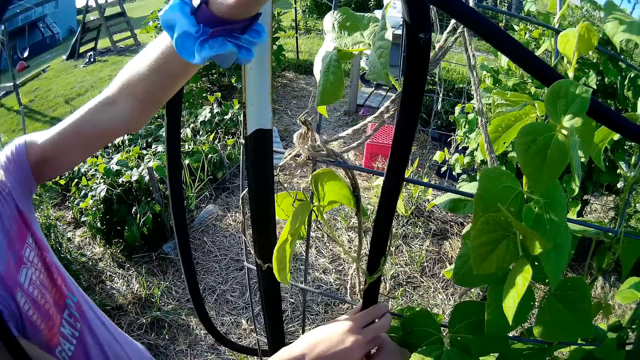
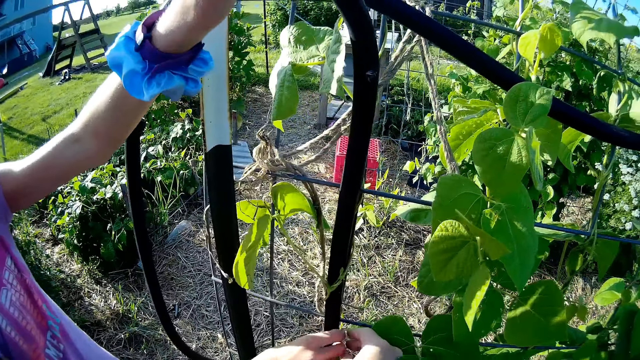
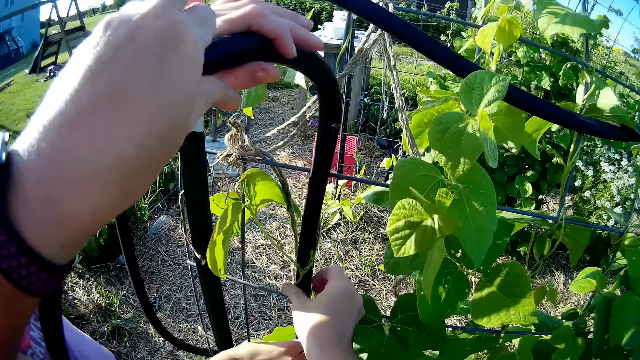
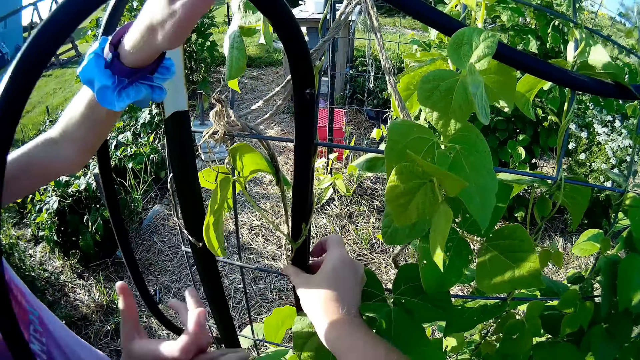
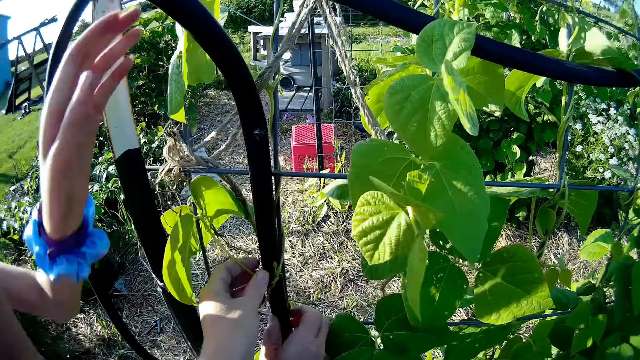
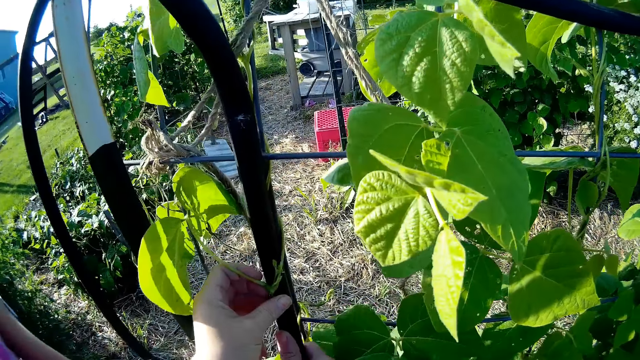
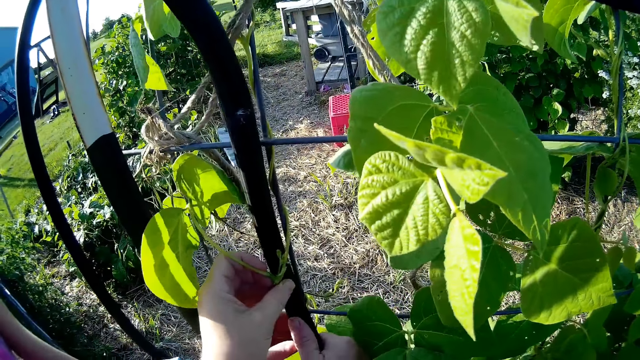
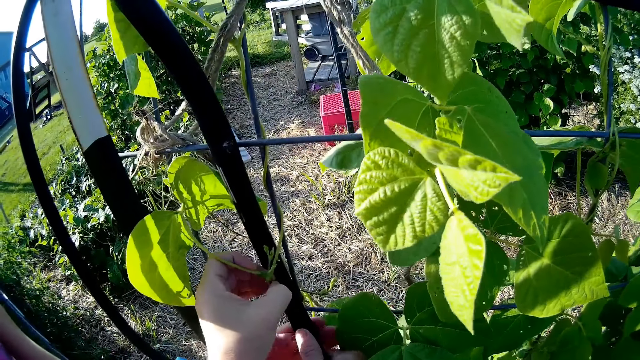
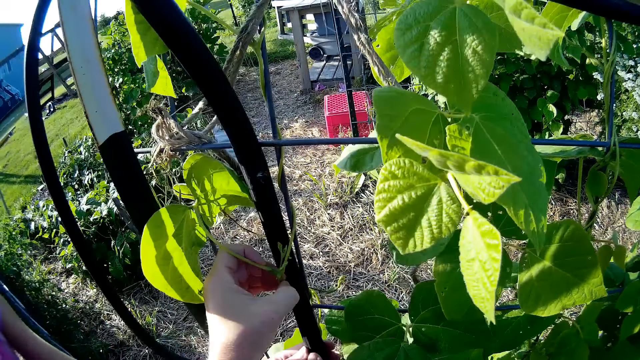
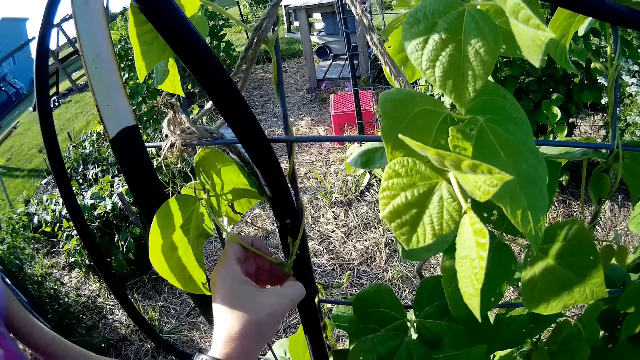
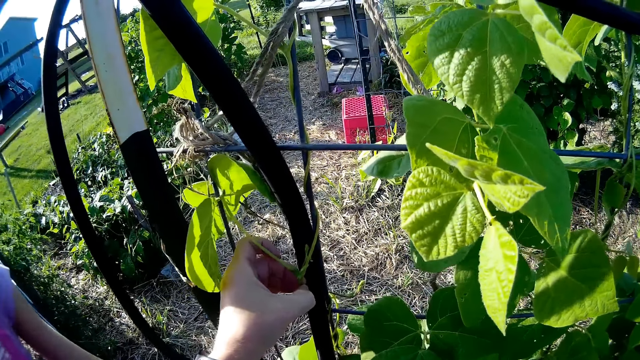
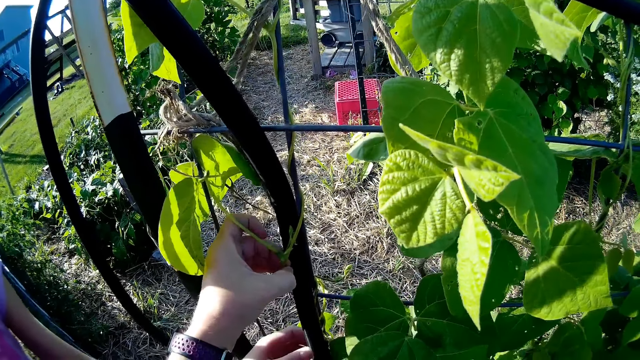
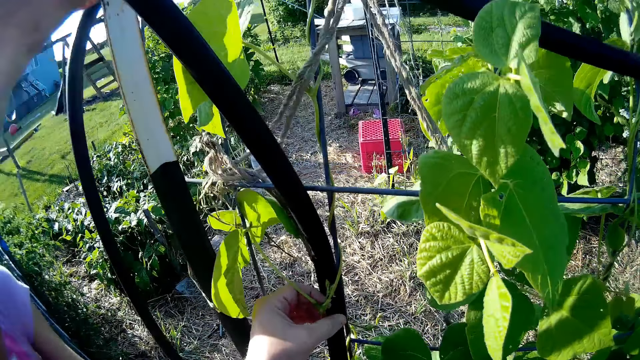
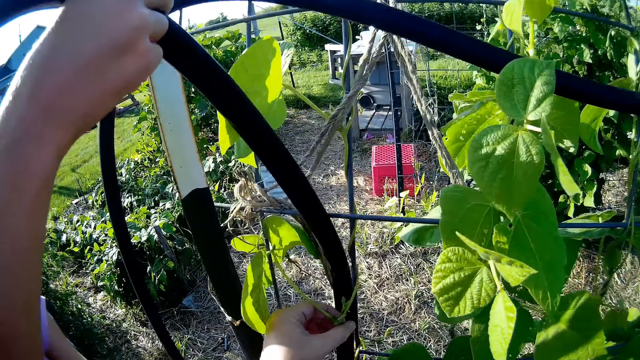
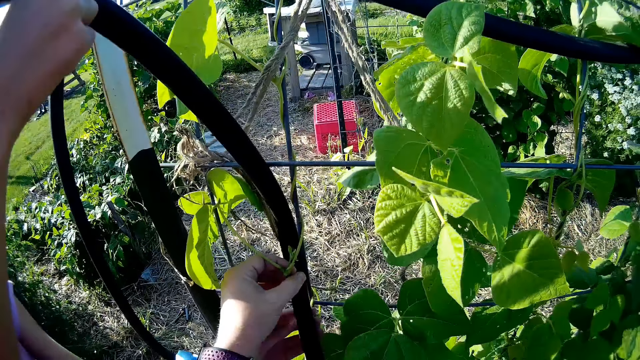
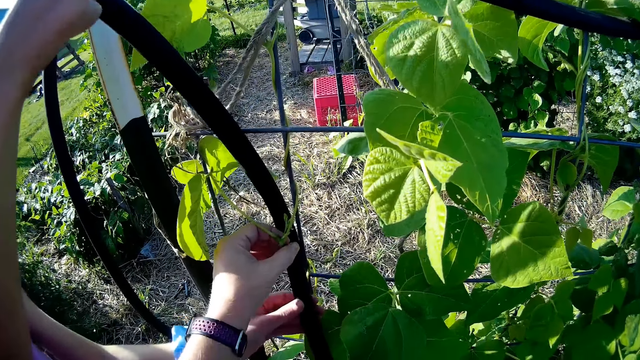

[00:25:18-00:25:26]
The camera wearer hangs the hose pipe on the wire.

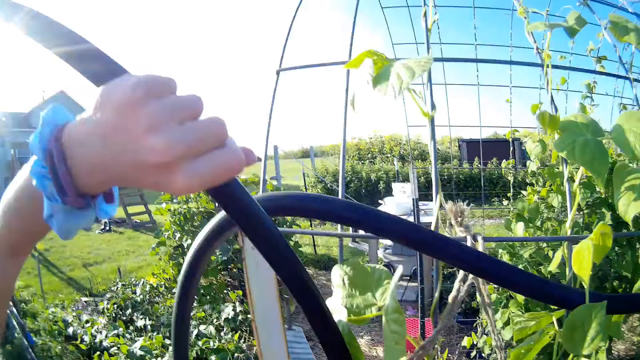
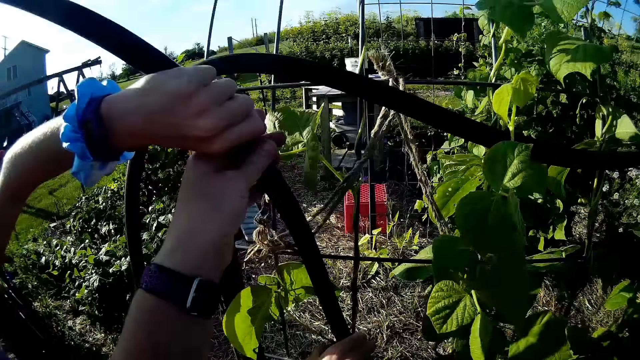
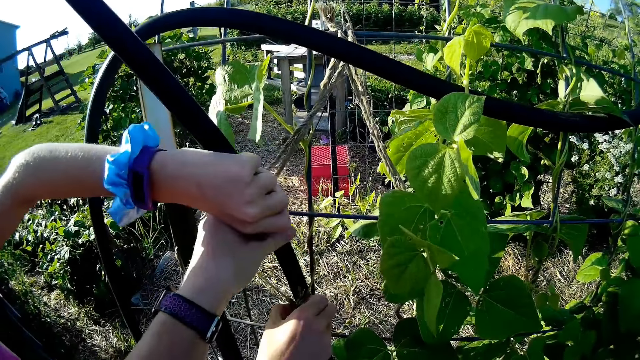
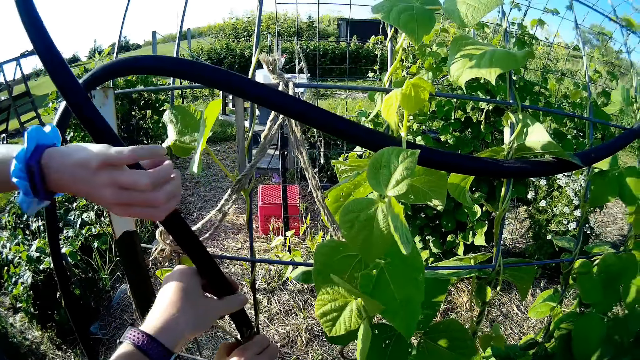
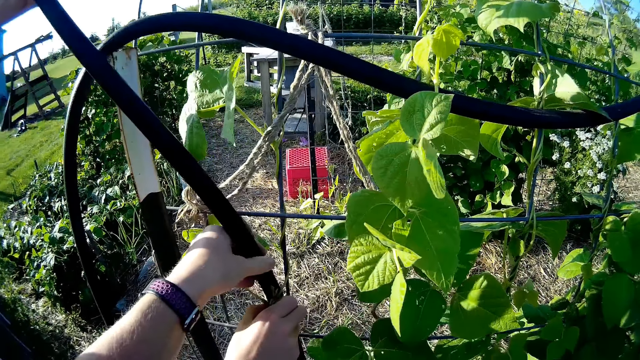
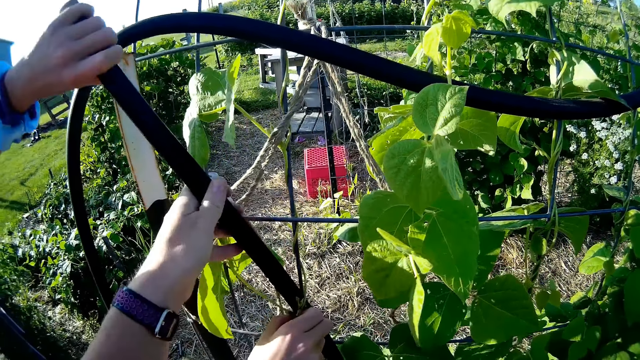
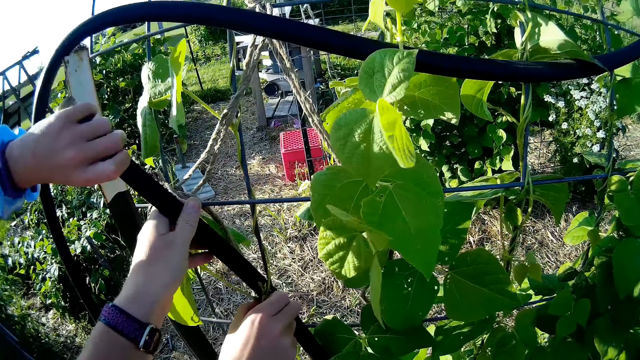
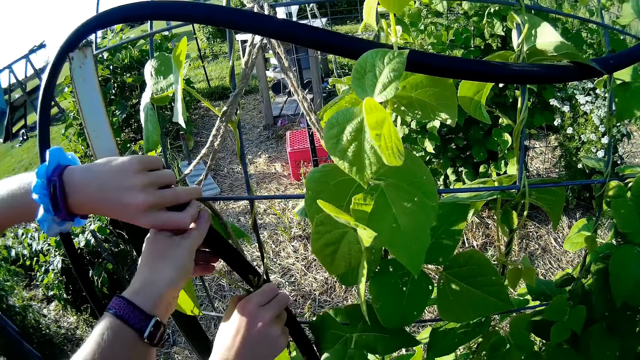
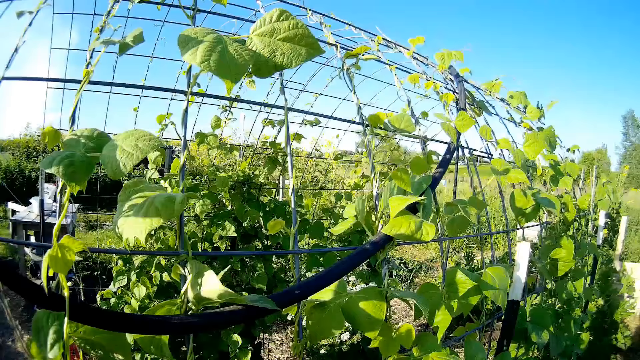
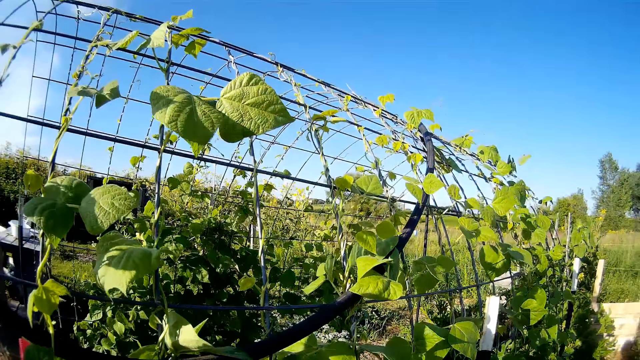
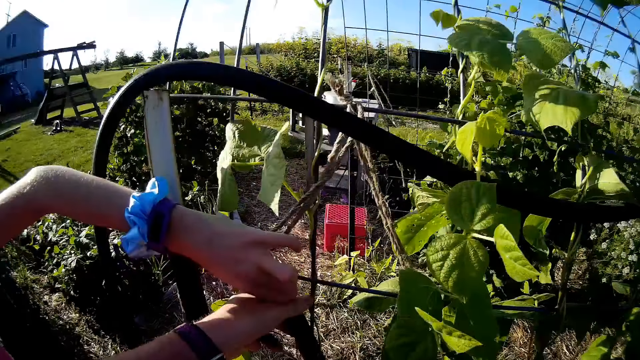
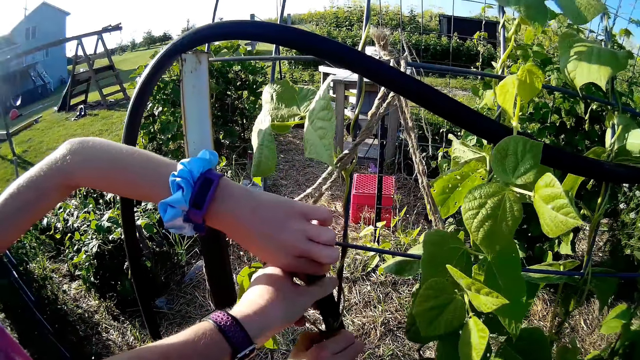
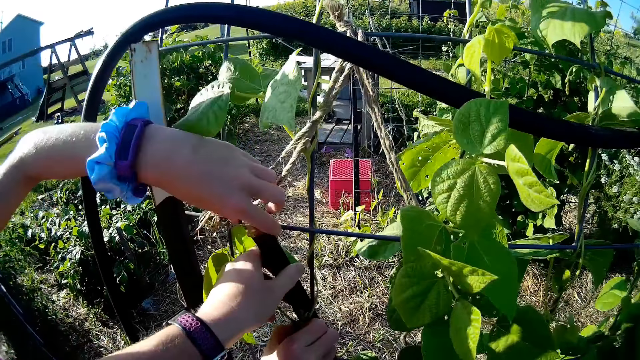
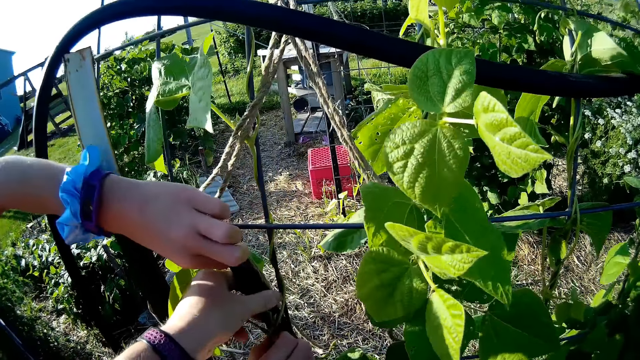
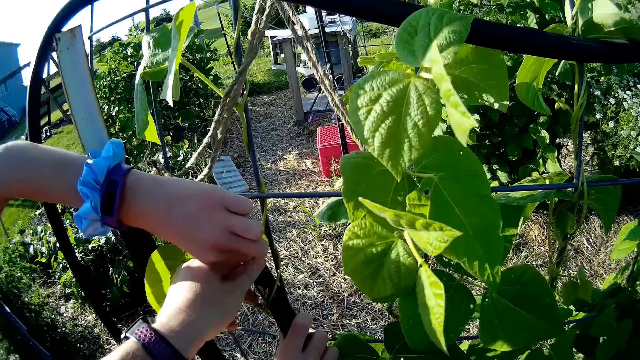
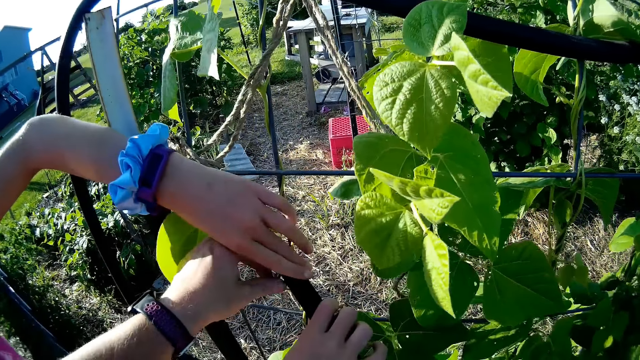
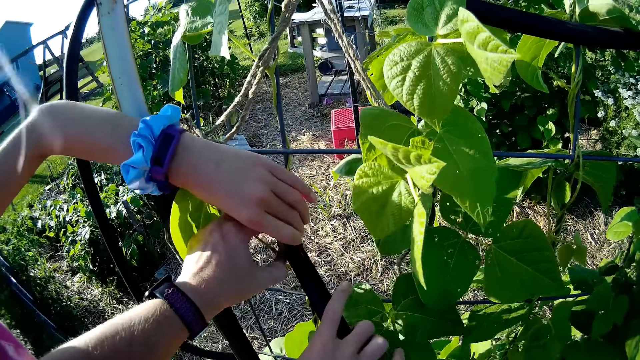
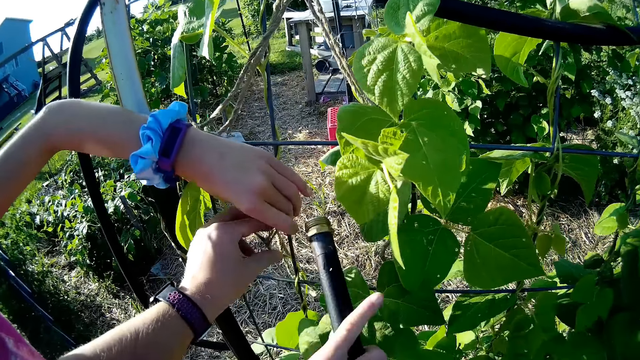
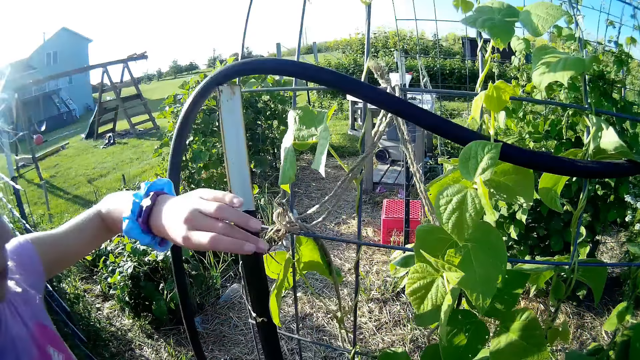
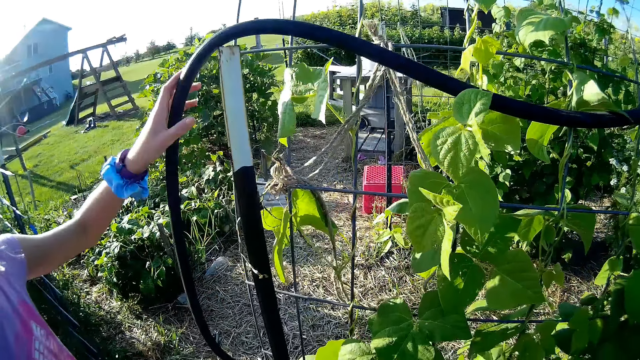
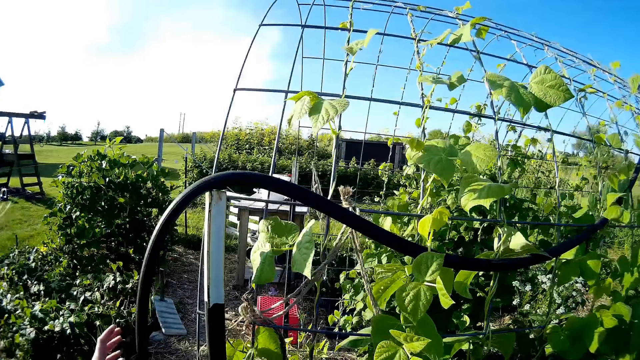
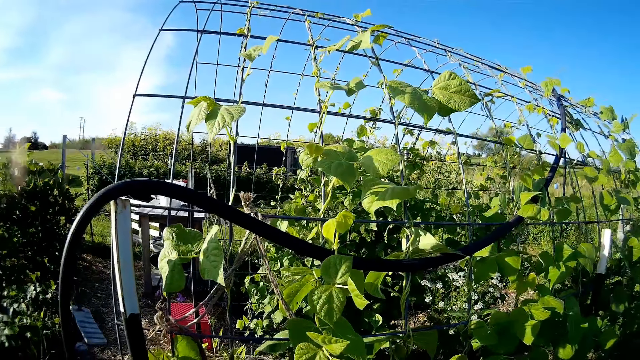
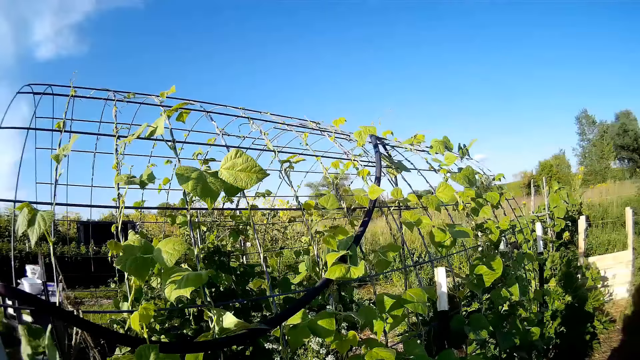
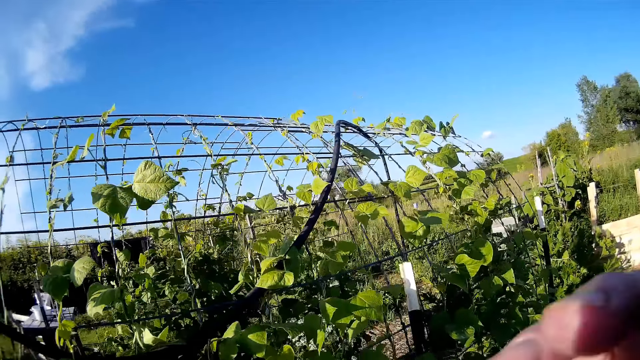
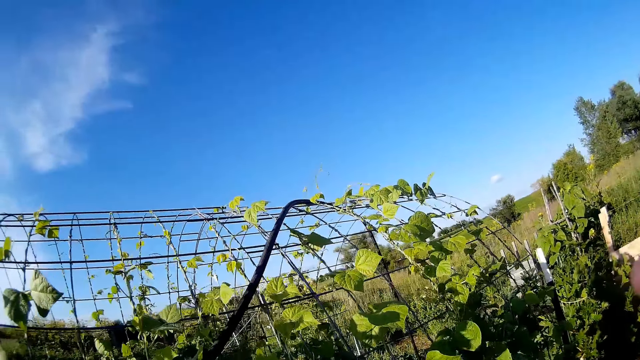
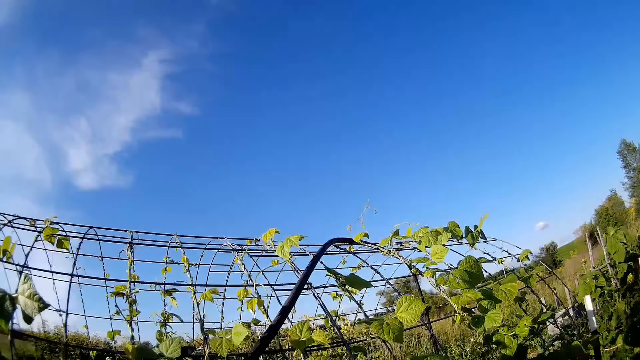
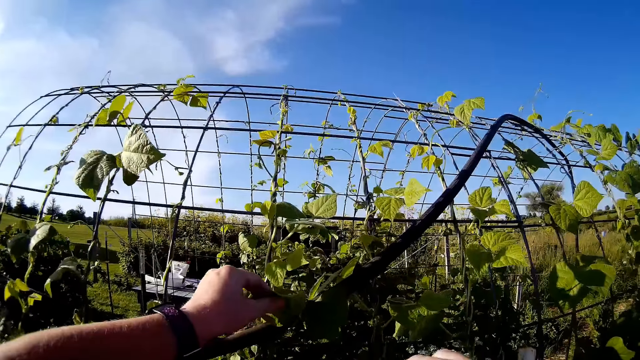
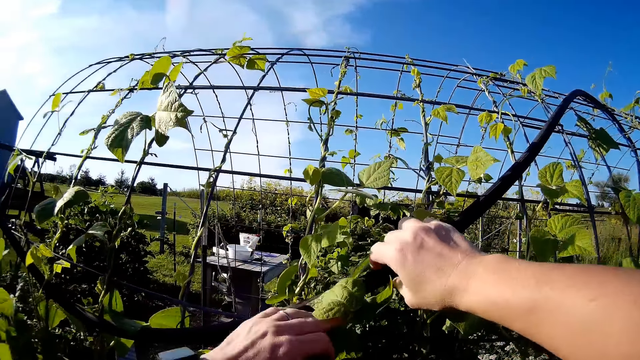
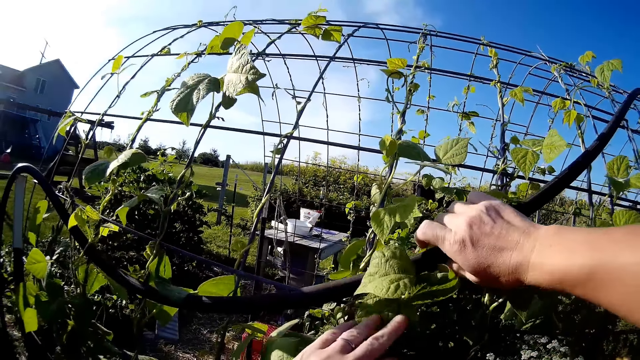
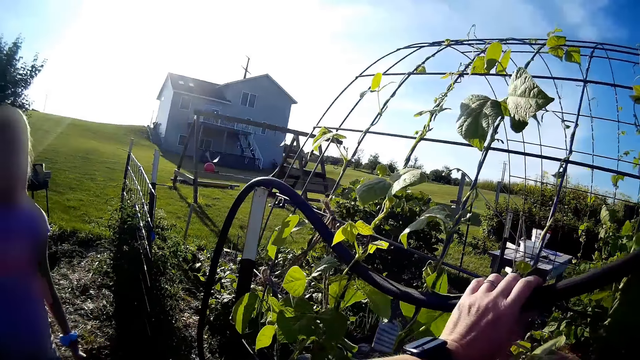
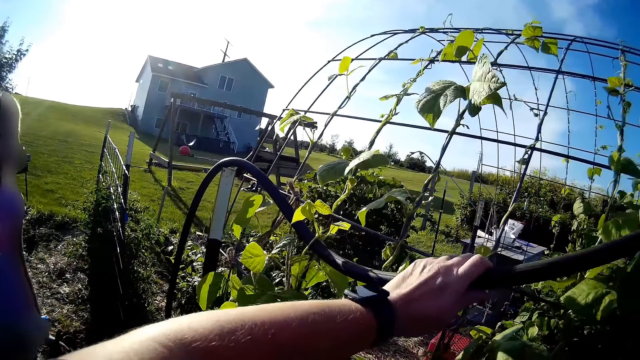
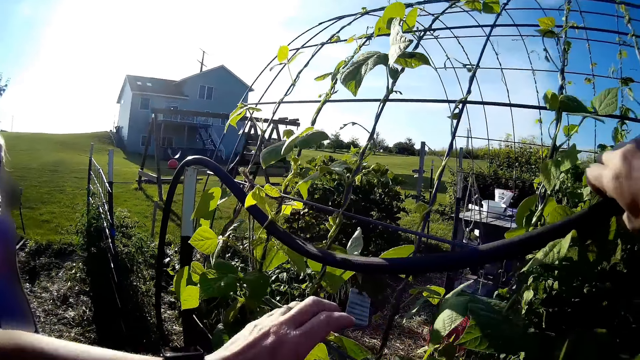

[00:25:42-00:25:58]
A child hangs the hose pipe on the wire. The camera wearer looks around.
